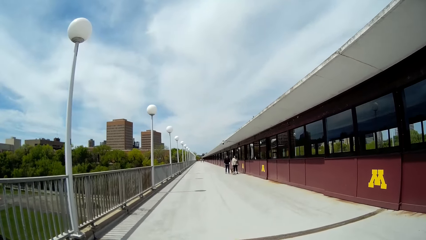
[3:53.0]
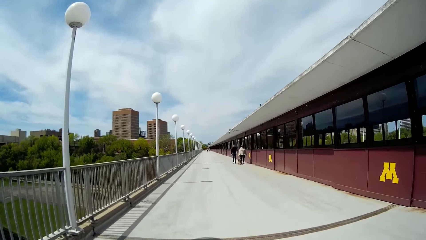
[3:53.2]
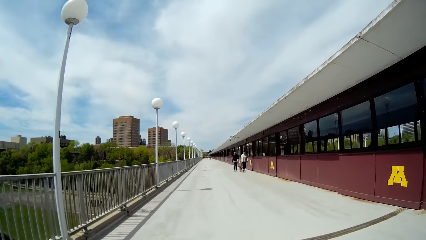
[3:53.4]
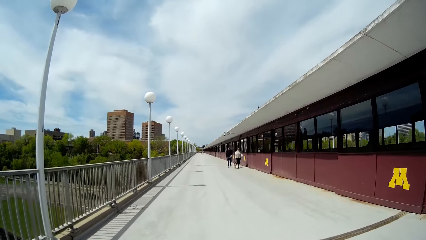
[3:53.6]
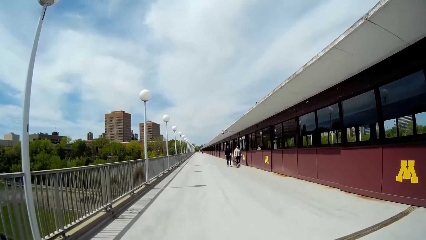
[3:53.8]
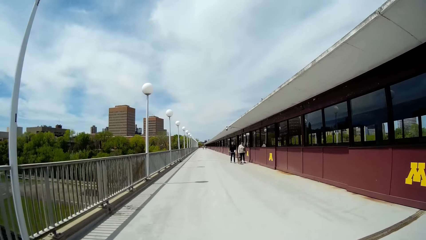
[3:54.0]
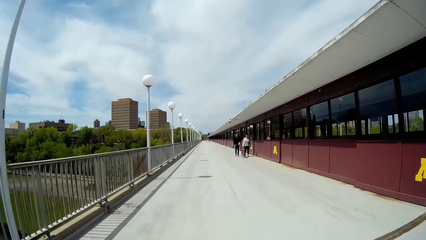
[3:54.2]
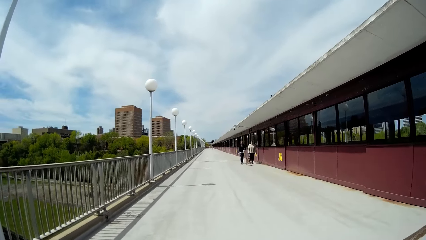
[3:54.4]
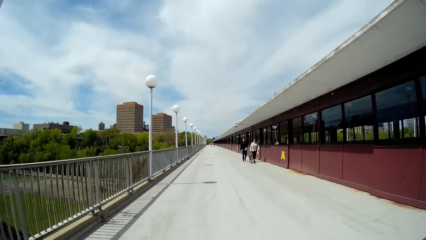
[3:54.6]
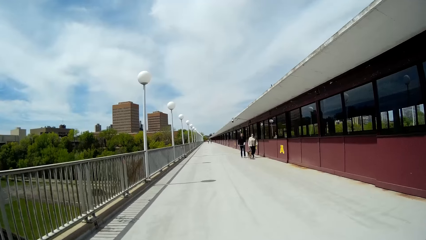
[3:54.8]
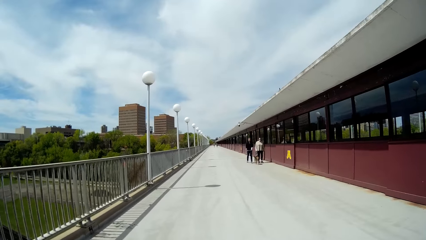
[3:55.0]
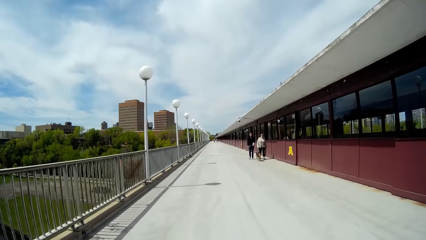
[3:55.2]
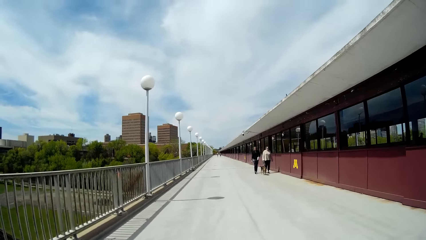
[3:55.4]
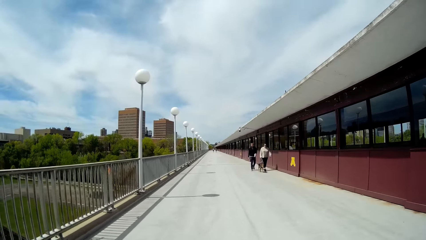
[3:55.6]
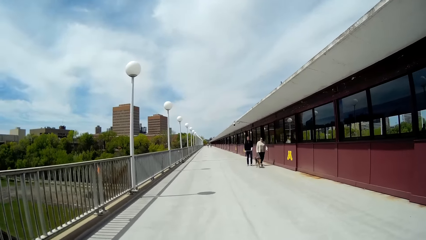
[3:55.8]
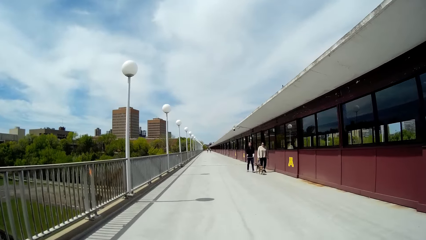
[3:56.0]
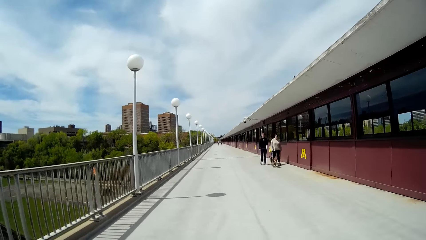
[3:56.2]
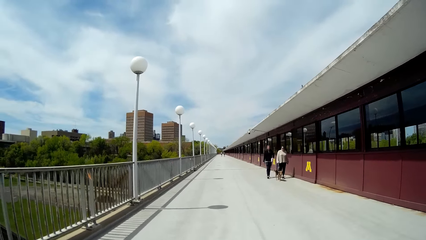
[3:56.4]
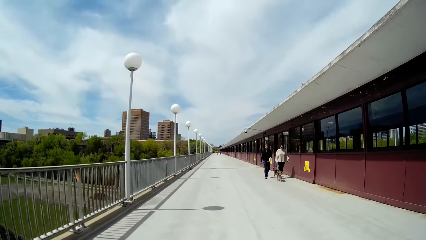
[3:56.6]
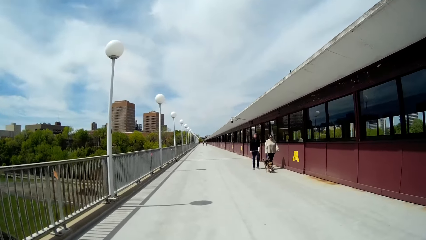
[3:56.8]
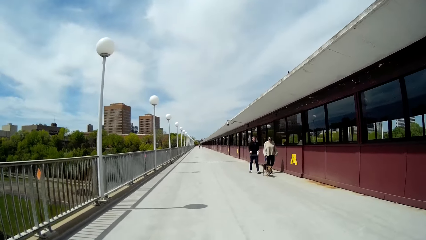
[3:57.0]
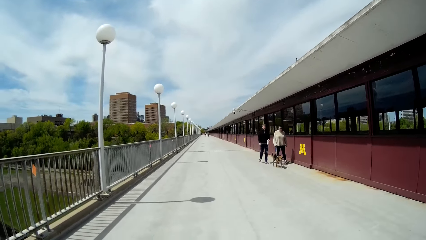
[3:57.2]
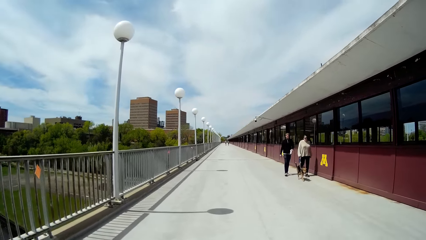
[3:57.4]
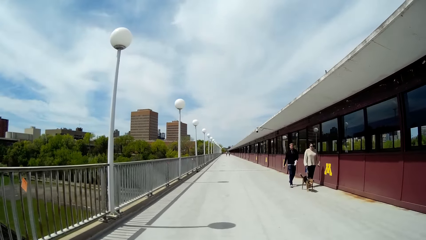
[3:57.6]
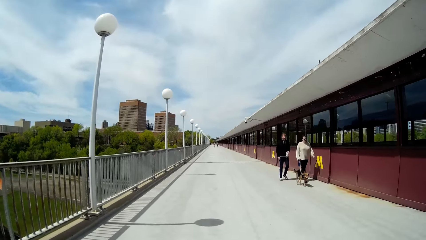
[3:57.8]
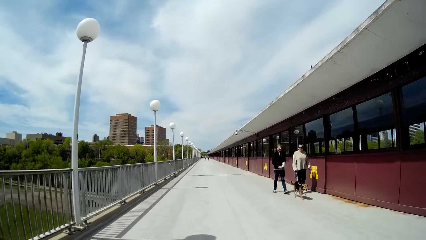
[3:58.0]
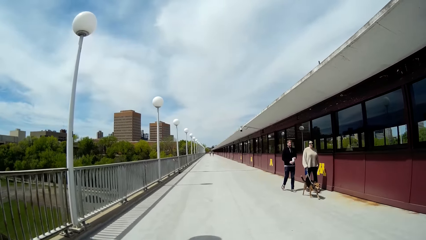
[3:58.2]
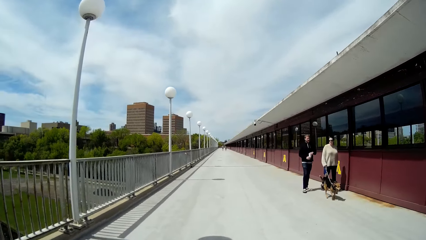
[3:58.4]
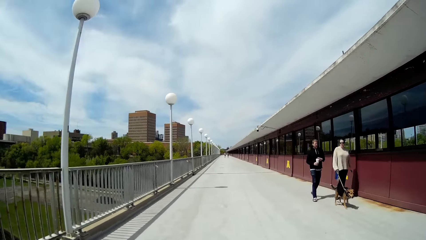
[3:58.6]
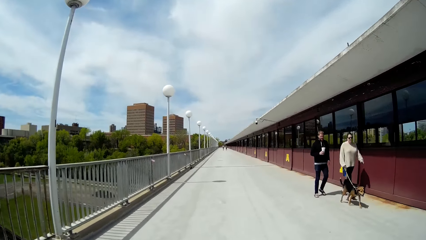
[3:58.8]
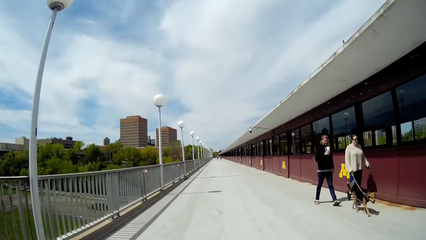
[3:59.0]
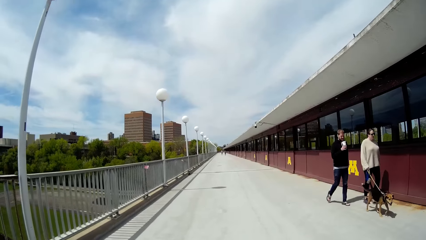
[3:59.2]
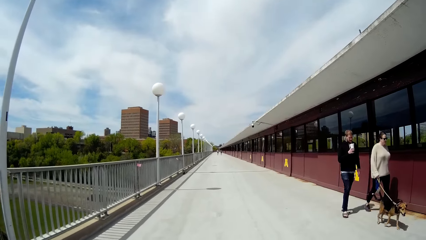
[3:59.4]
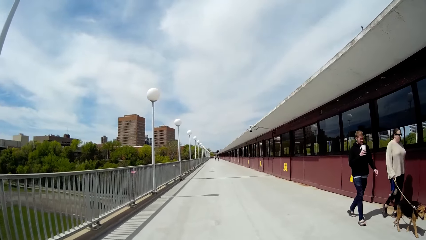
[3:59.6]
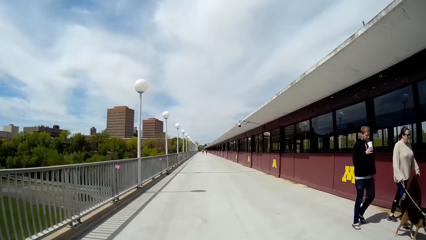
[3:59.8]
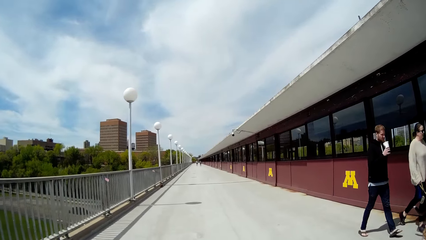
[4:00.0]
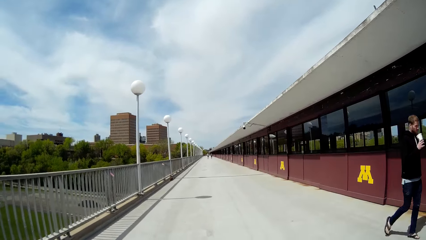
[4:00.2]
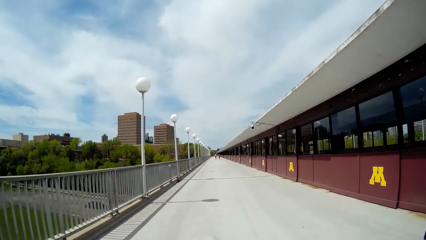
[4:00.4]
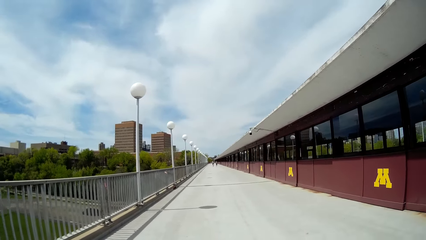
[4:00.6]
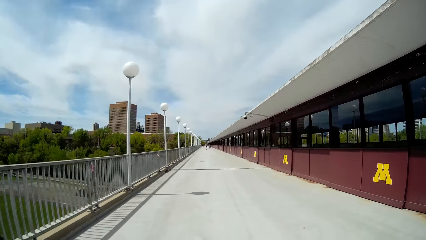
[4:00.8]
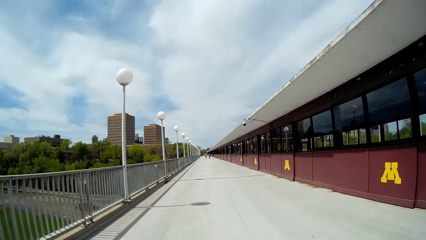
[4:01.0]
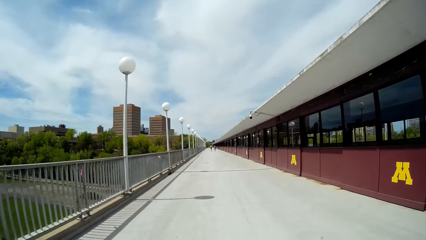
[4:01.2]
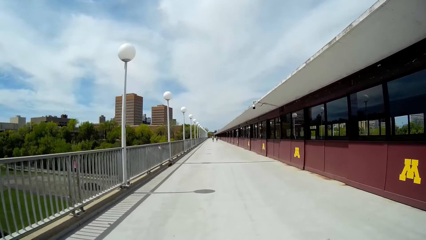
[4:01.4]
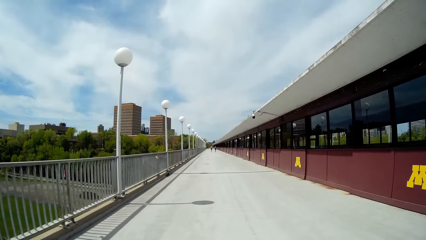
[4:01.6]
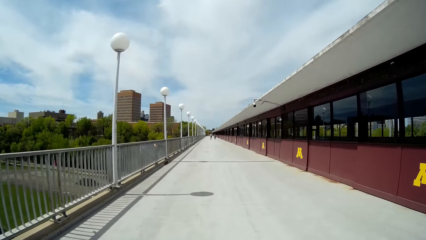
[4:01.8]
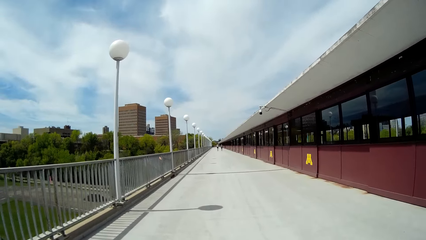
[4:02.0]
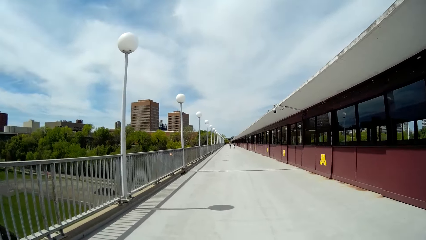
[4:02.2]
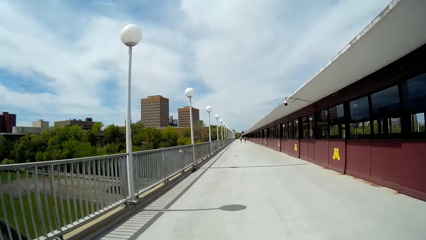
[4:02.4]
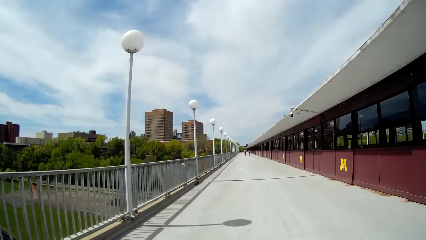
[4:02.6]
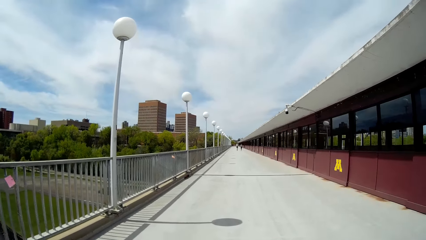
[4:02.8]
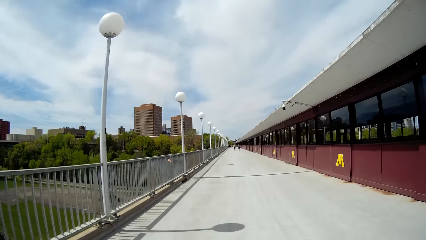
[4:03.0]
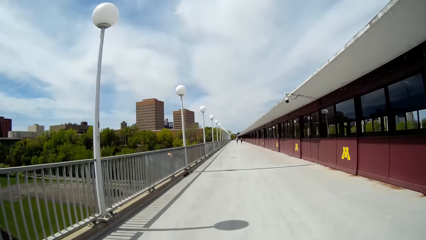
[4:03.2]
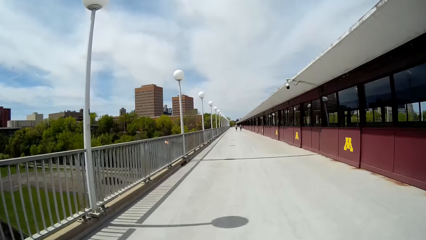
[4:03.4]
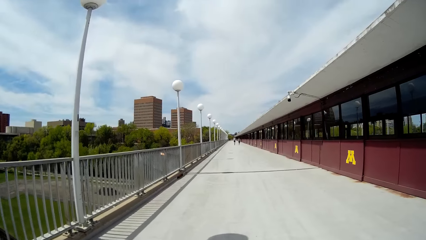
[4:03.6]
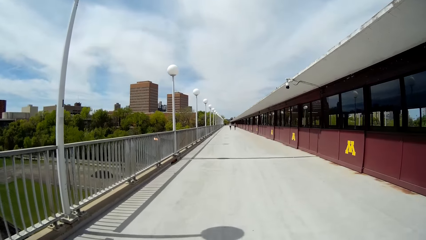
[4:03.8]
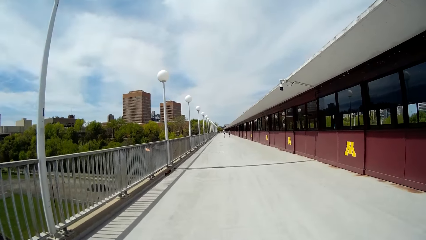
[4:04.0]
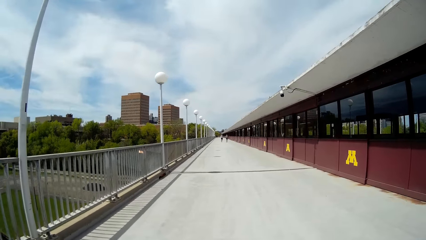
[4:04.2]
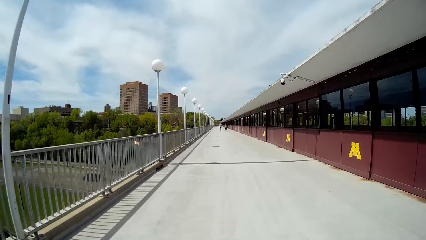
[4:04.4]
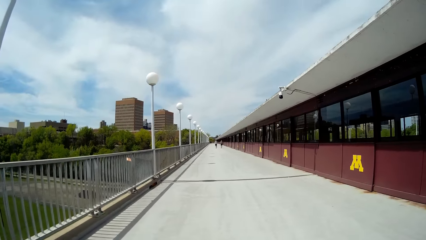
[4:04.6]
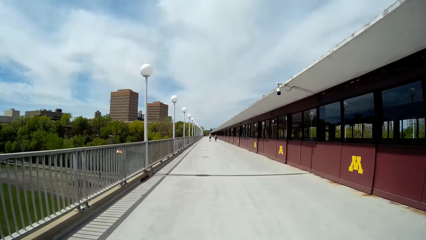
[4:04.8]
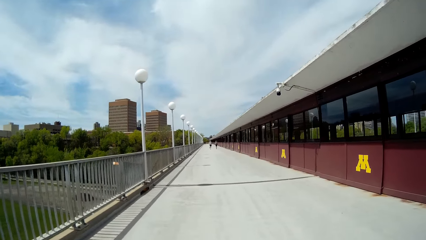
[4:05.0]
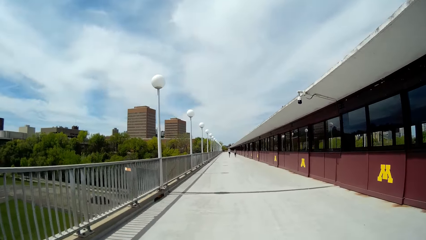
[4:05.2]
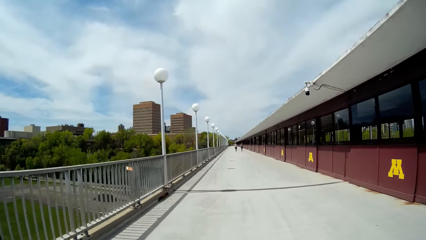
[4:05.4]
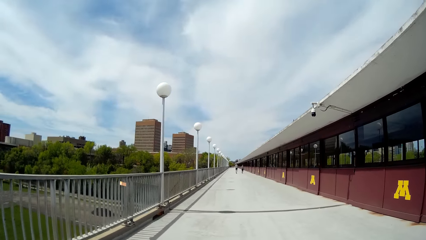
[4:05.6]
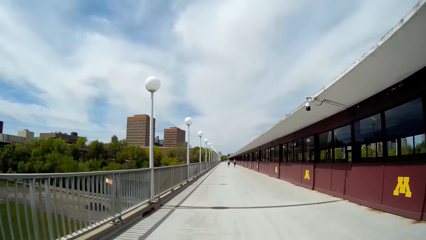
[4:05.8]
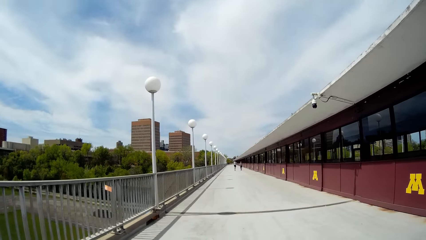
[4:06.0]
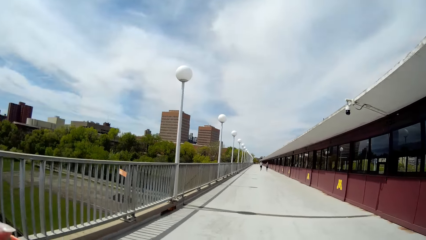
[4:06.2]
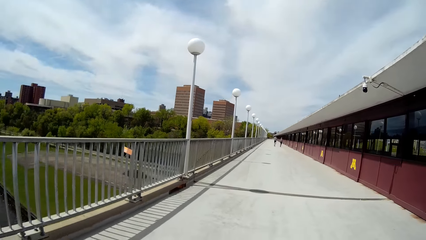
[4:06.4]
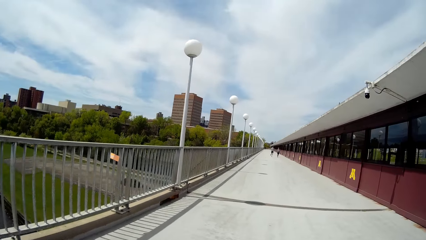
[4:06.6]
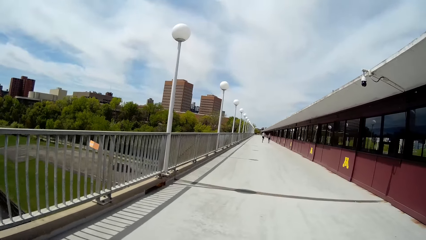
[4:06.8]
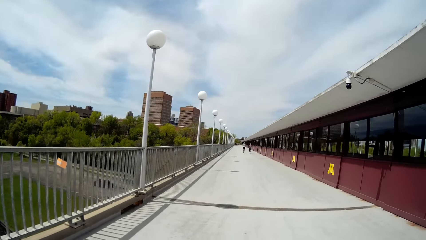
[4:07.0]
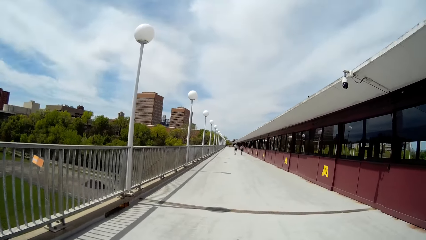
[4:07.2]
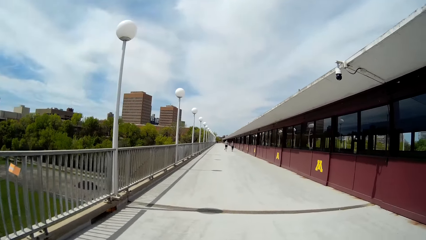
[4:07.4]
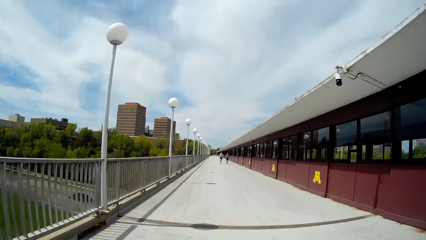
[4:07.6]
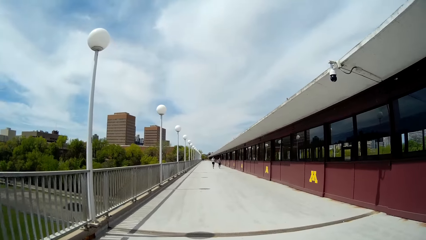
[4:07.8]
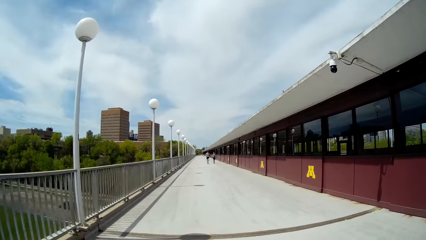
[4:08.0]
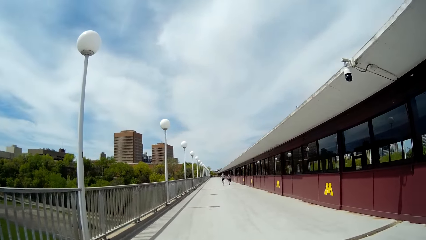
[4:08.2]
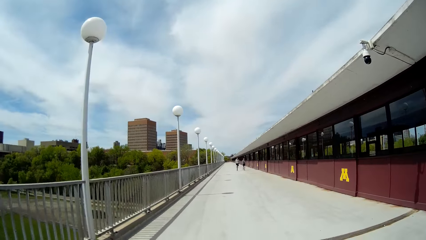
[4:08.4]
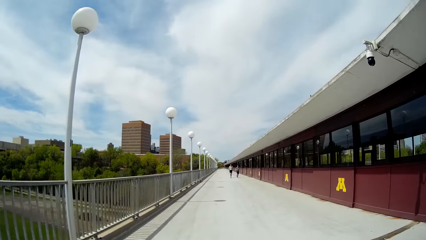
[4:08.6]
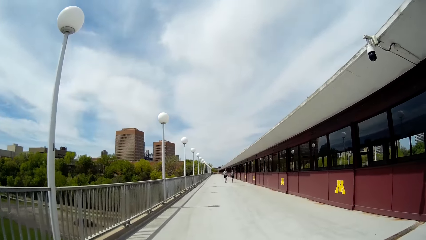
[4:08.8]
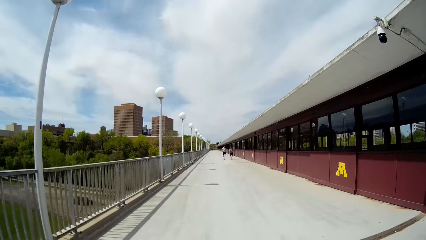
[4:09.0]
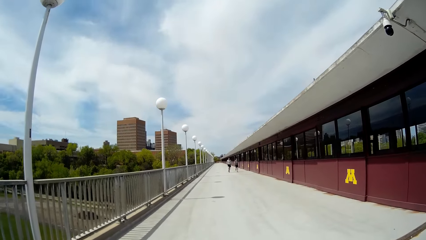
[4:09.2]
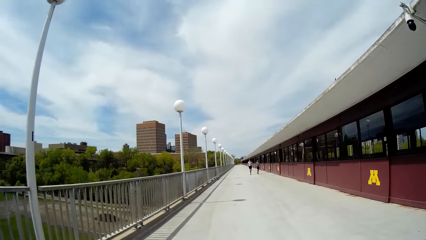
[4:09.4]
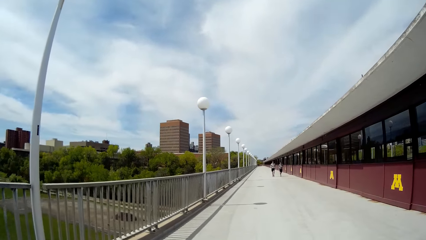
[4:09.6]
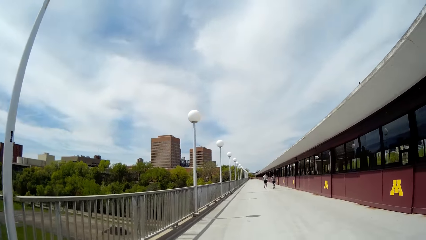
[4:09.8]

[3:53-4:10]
A woman holds a dog with a chain in her right hand. A man holds a cup in his left hand. The man touches the cup with his hands. The man holds the cup in his right hand. The man sips from the cup with his right hand. The camera wearer walks past the man, the woman and the dog.
